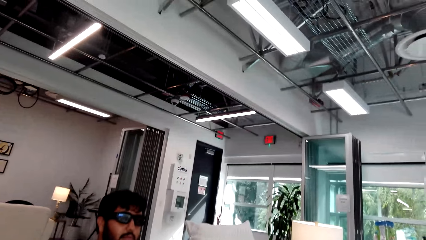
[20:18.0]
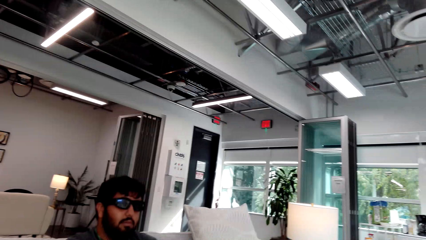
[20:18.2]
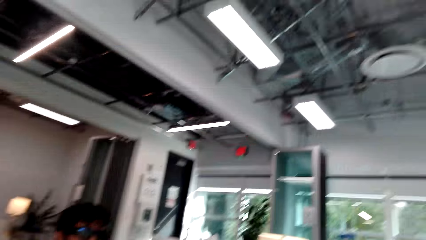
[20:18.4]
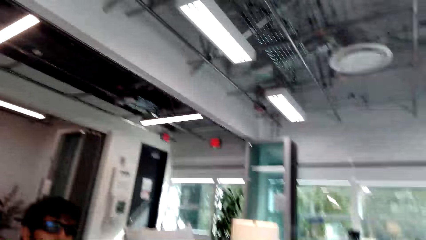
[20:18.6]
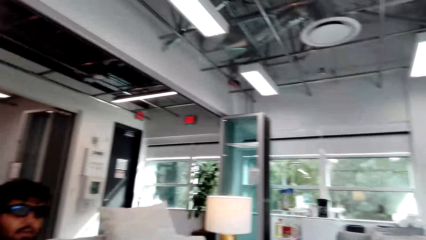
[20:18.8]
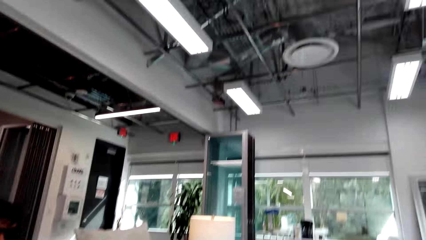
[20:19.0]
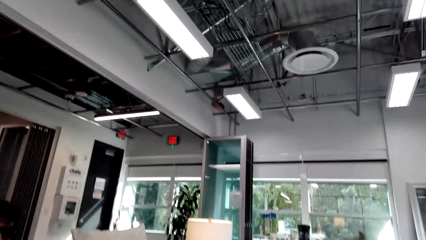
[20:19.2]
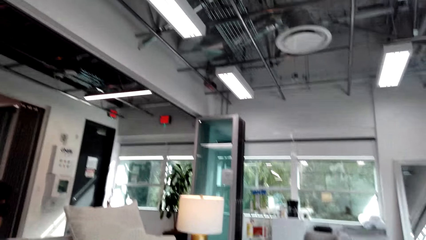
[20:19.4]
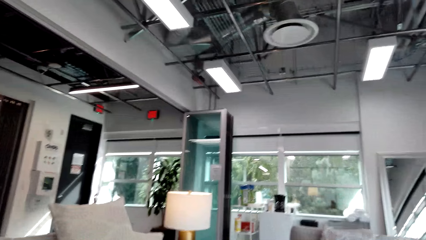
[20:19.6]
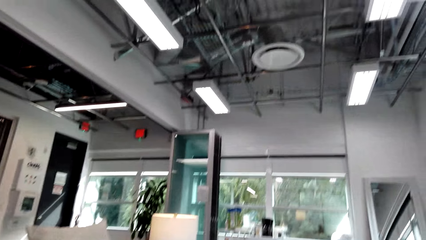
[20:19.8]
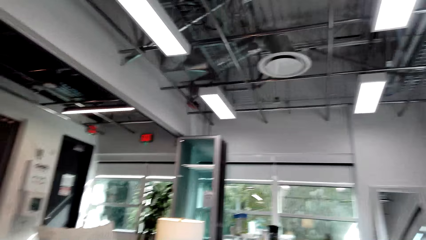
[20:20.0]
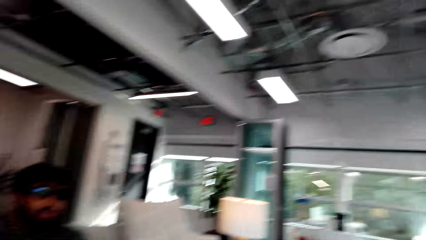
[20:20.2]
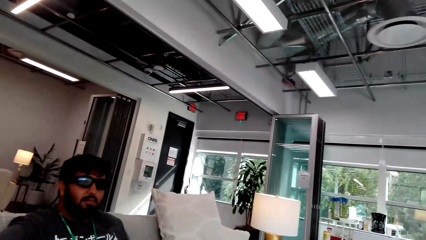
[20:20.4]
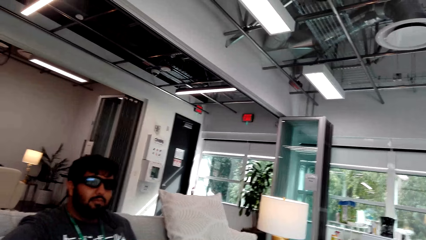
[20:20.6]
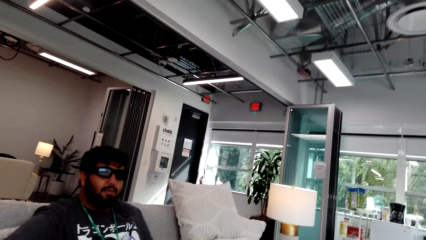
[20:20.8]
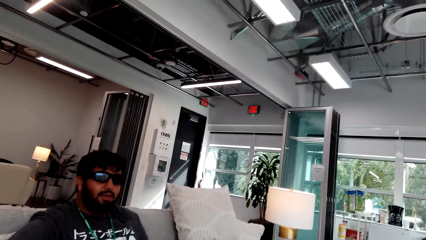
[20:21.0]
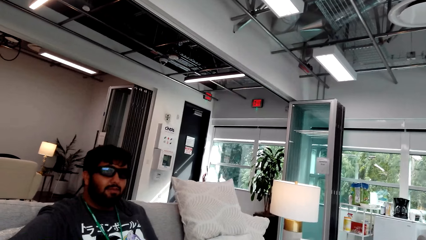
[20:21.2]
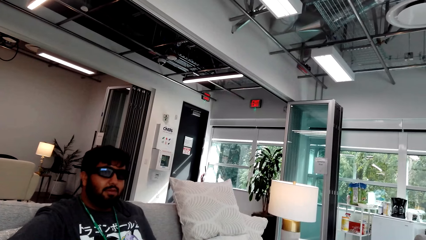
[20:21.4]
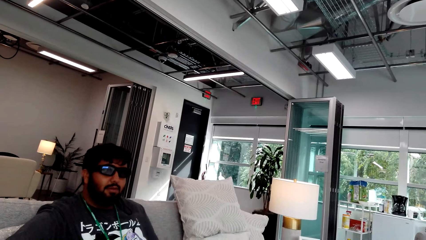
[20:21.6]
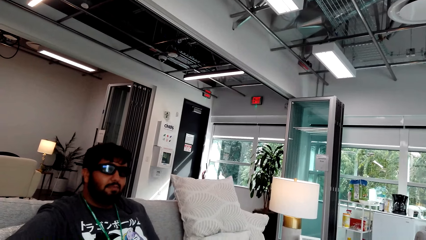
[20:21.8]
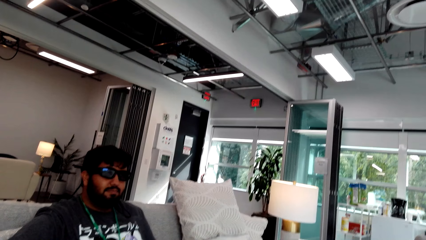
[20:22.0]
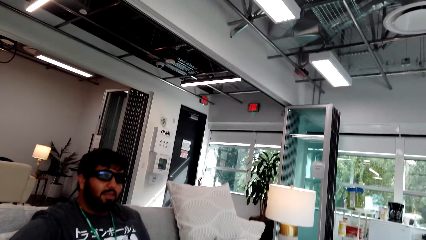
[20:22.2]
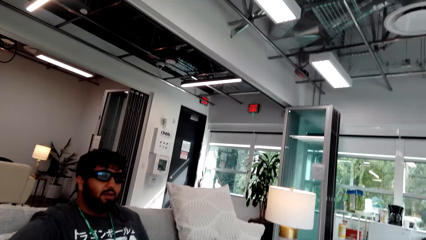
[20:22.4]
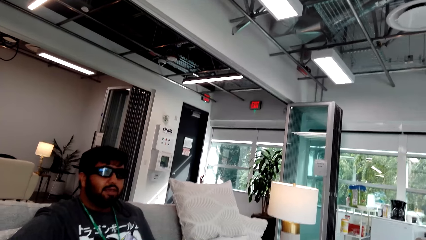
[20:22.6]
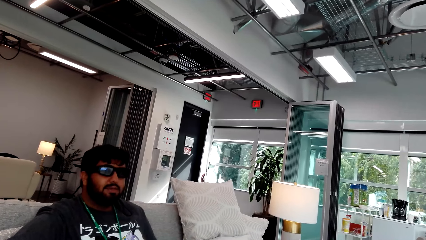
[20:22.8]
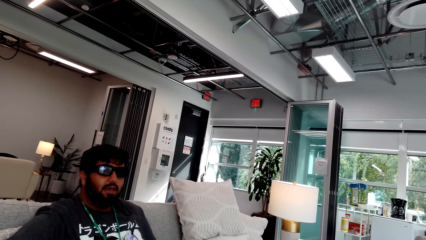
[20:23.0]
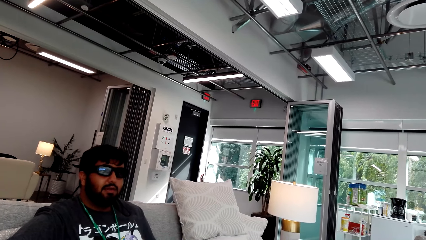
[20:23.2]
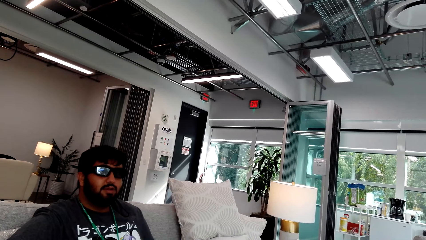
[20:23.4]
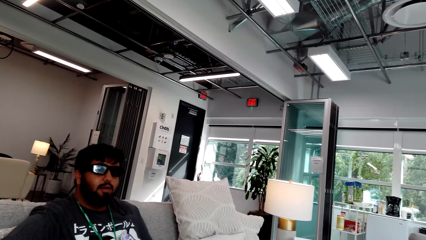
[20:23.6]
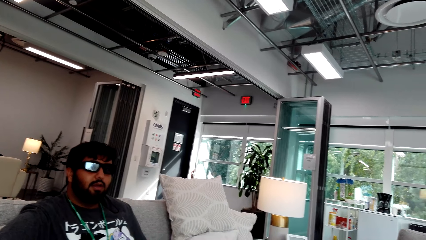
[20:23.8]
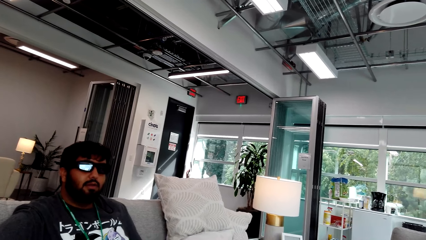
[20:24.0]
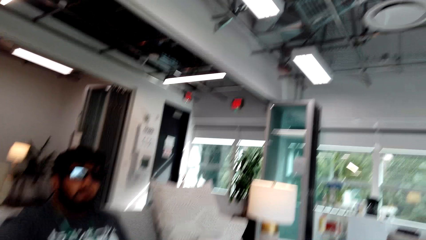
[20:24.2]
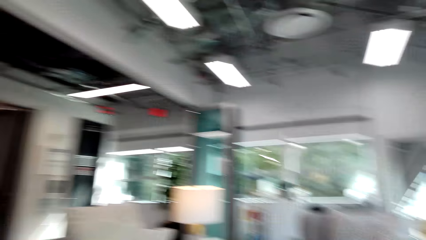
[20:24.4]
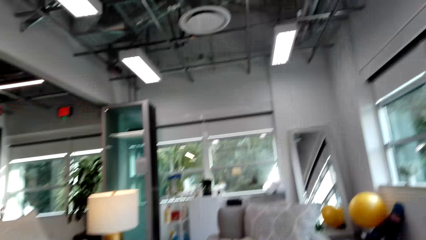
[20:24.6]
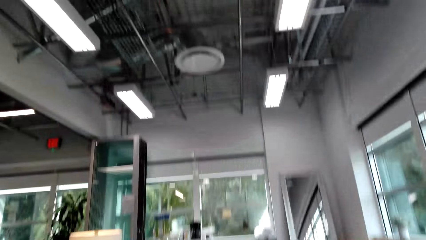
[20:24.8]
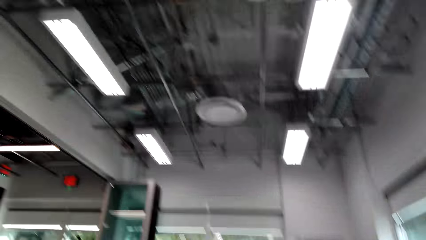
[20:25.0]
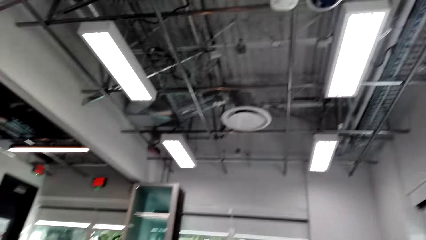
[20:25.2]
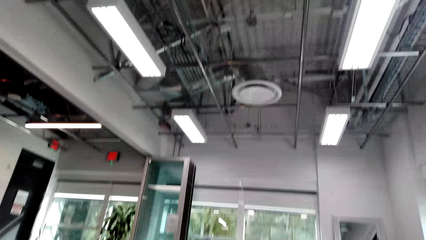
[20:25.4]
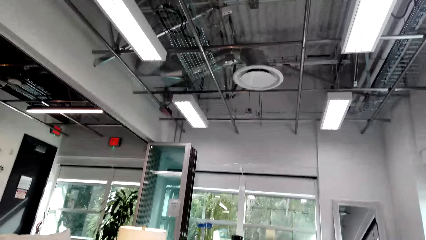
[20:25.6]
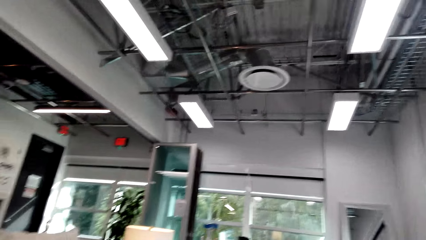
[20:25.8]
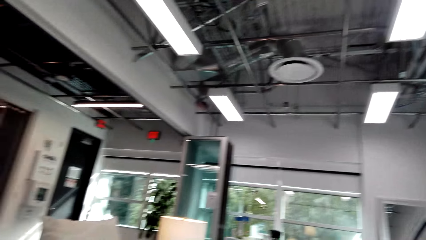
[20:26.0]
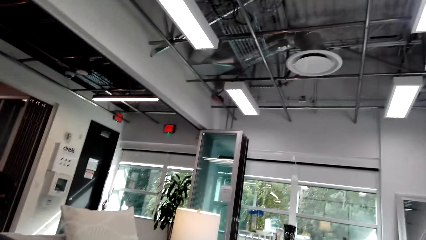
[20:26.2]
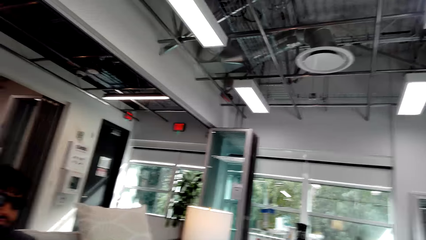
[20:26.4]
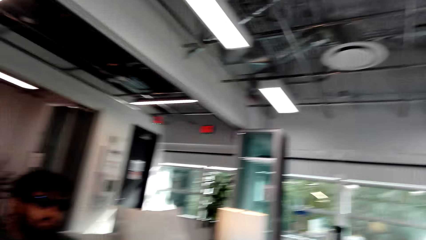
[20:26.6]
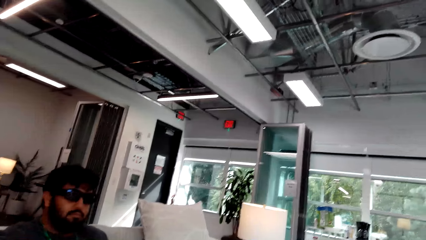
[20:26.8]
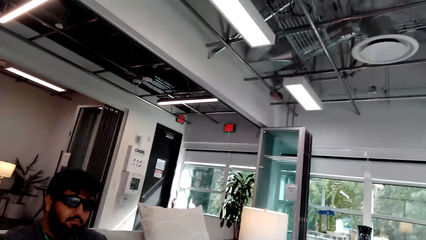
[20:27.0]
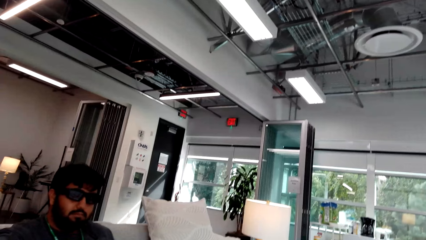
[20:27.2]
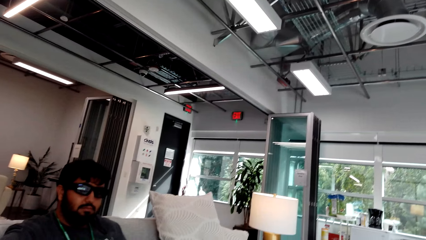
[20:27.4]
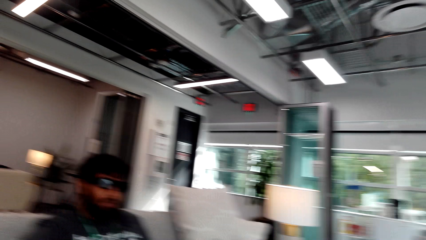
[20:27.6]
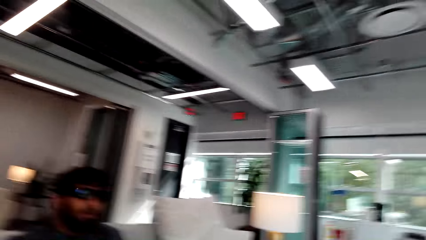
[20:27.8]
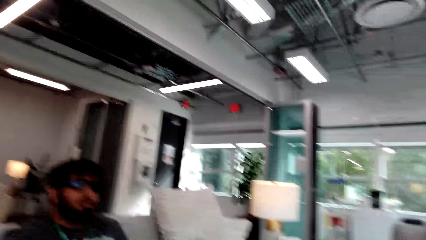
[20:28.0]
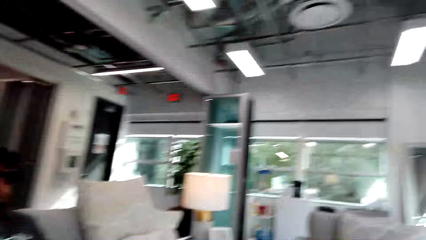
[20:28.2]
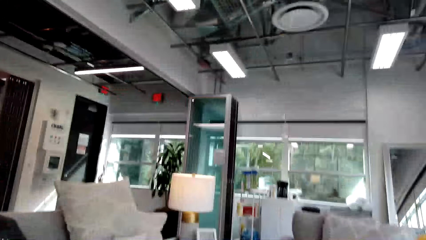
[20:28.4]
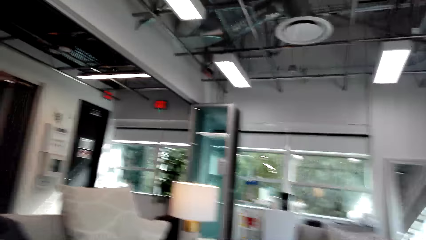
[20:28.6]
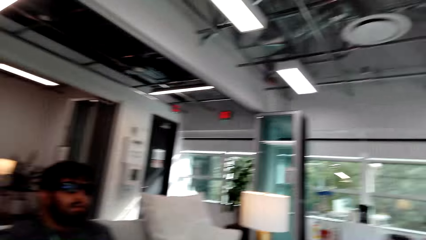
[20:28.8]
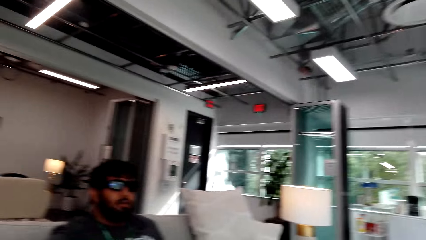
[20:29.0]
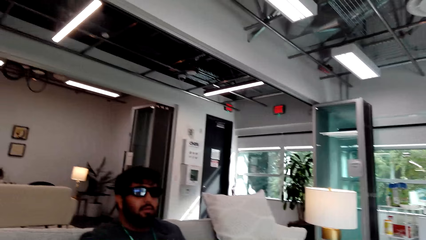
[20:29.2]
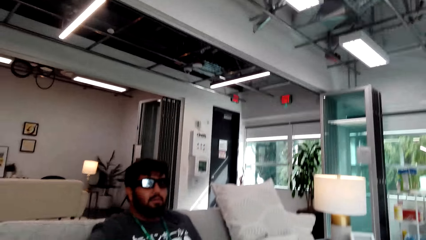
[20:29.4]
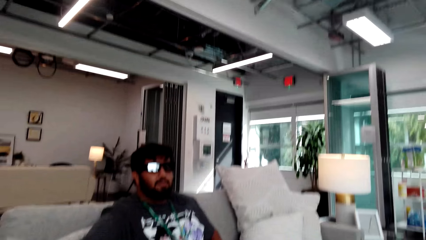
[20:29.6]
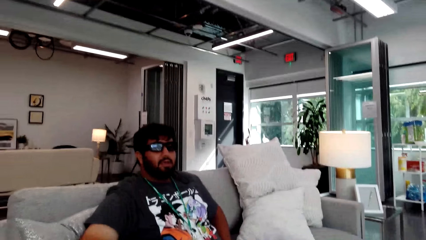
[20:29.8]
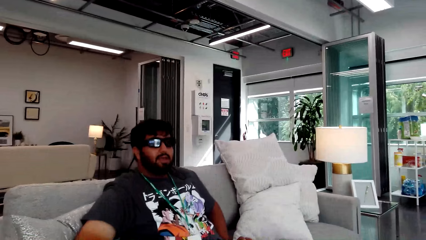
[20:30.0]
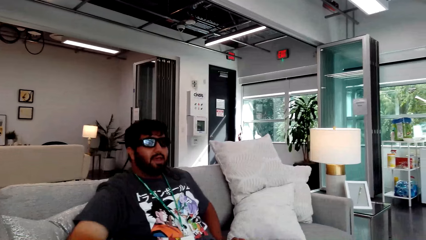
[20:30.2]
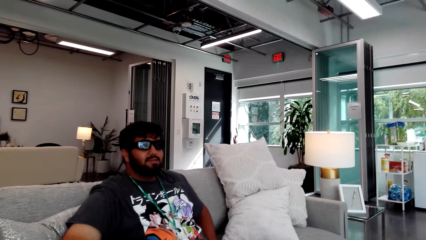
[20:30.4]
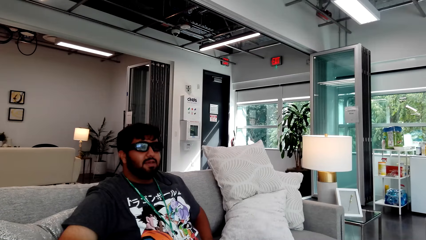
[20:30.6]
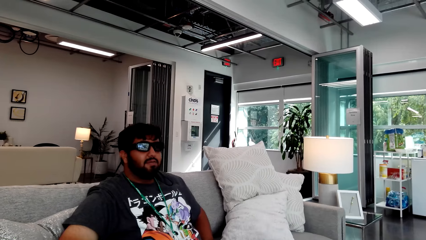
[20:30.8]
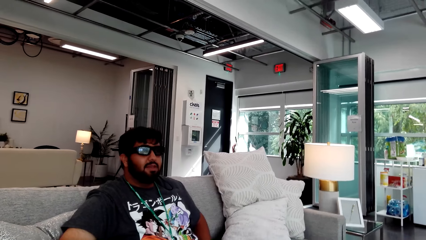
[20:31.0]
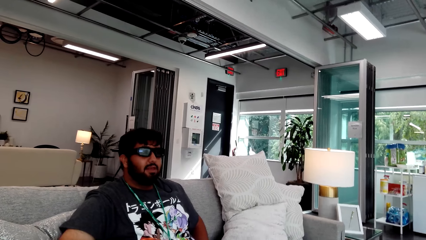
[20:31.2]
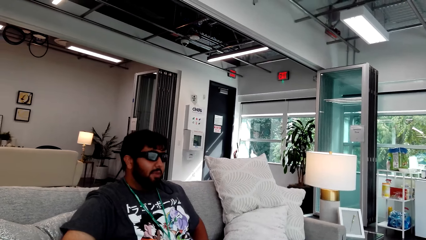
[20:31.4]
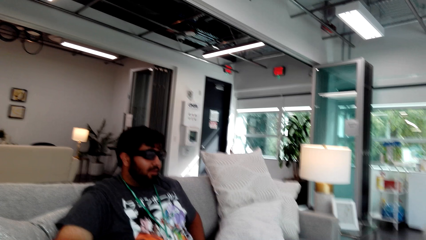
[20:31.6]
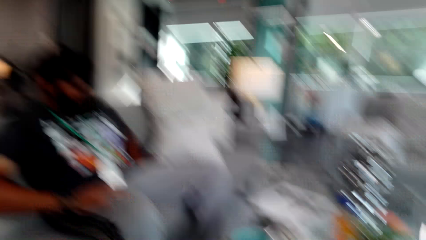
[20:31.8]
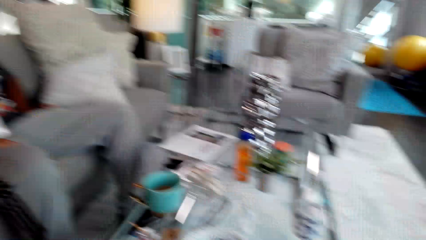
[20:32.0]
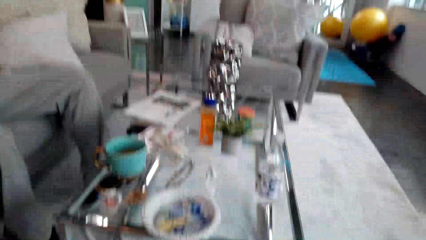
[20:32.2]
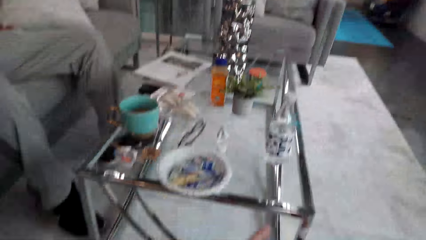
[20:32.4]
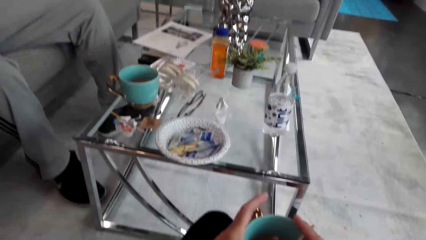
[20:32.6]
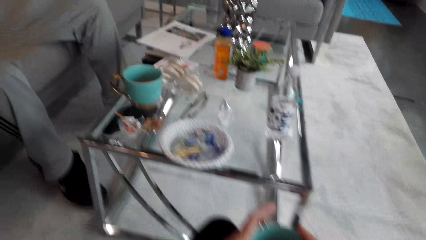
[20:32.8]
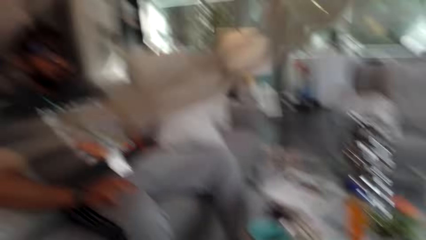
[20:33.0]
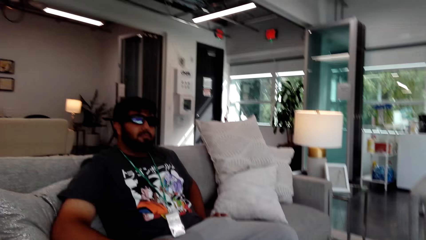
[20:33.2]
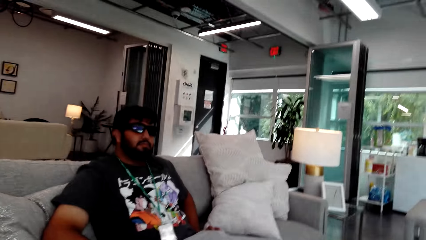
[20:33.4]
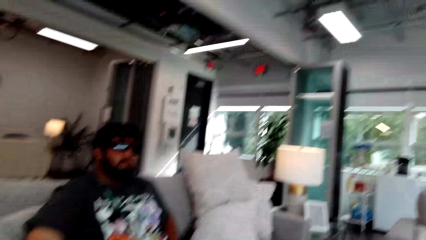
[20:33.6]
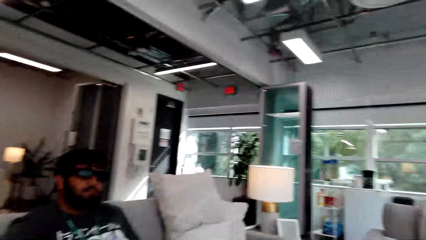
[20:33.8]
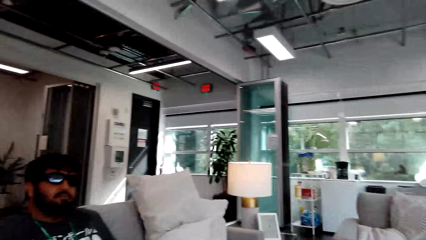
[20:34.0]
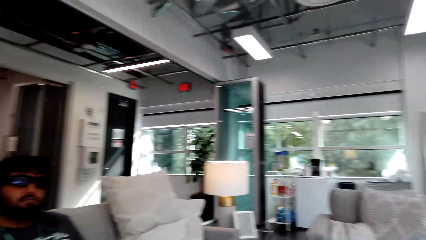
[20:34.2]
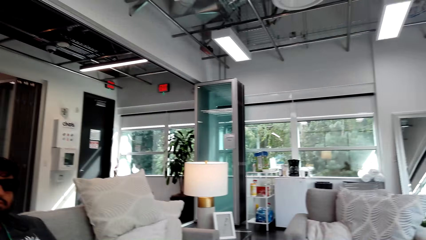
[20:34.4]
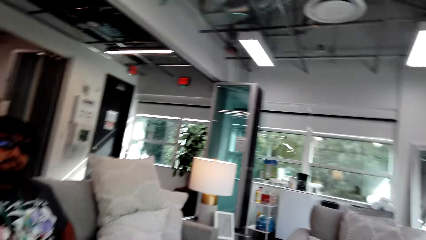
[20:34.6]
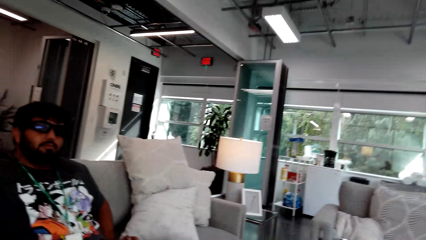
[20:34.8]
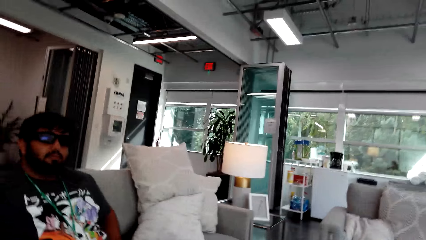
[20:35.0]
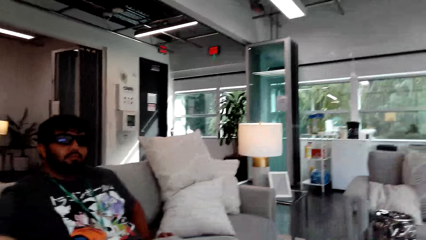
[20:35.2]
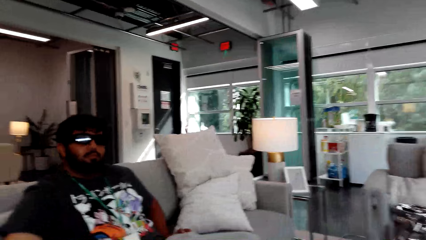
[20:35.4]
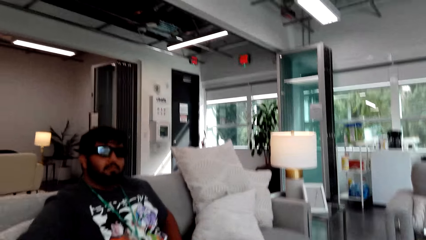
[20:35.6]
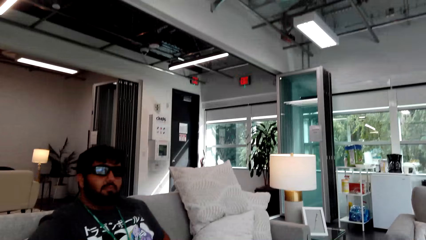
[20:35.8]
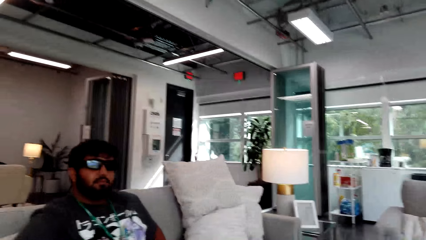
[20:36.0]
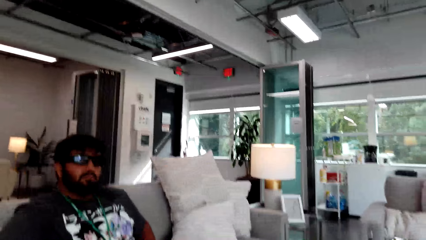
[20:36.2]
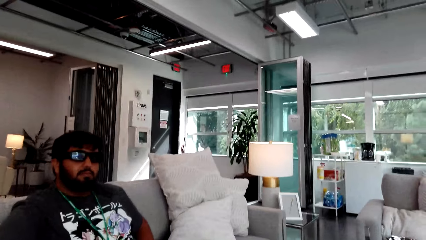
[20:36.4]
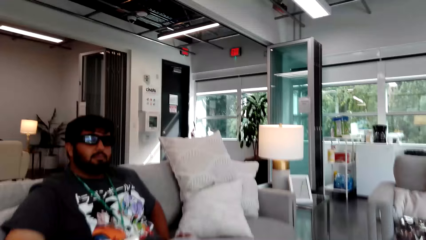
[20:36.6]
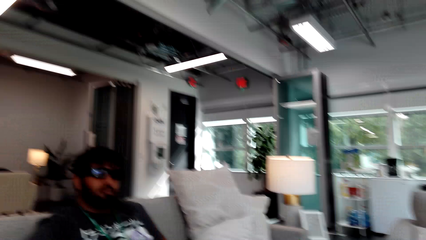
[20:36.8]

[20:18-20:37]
The camera wearer looks at a man. The man converses with the camera wearer. The camera wearer looks around. They converse with the man. The man converses with the camera wearer. The camera wearer looks around. The man converses with the camera wearer. The camera wearer looks at the table and looks around.
